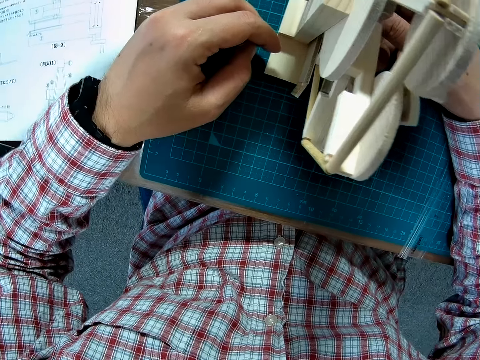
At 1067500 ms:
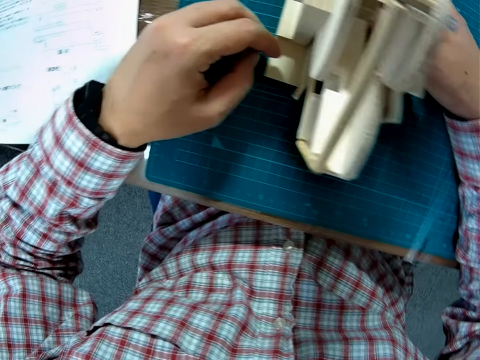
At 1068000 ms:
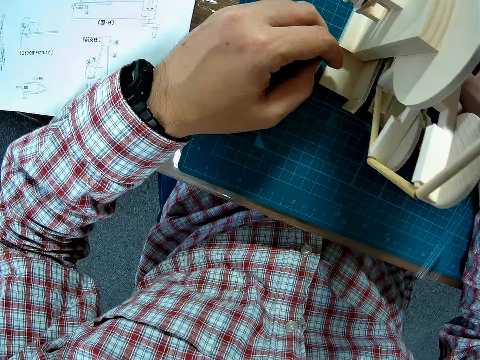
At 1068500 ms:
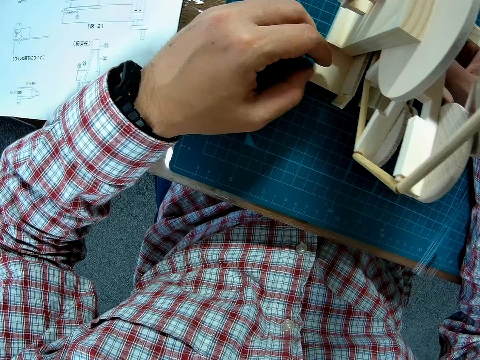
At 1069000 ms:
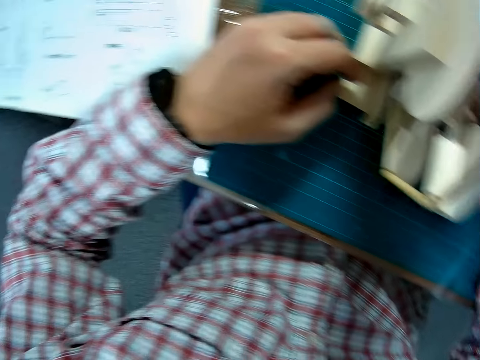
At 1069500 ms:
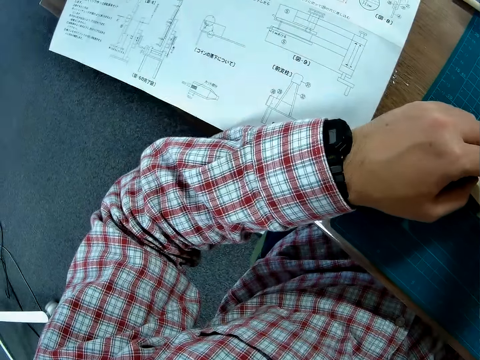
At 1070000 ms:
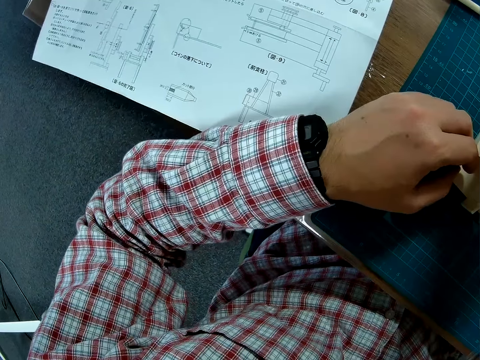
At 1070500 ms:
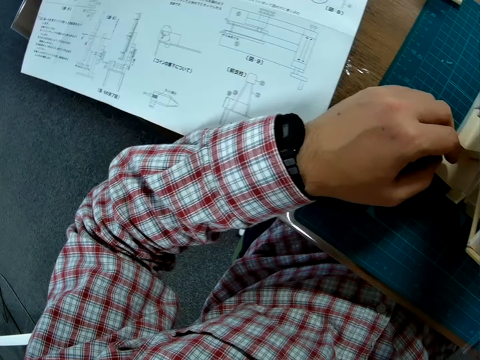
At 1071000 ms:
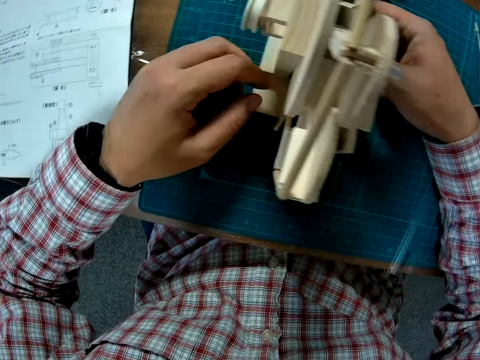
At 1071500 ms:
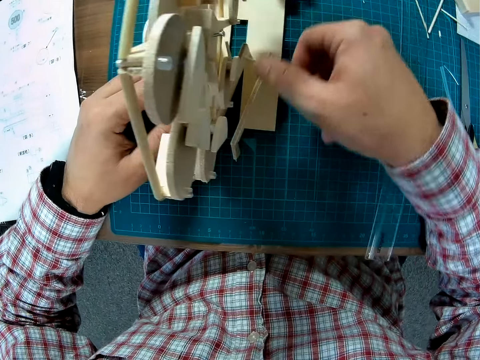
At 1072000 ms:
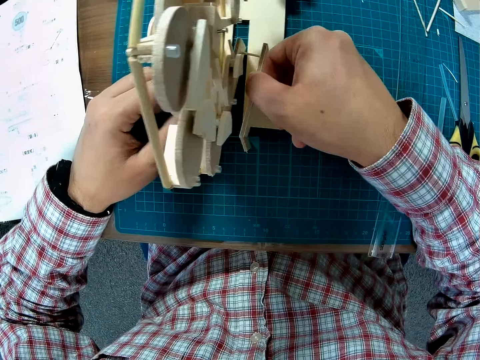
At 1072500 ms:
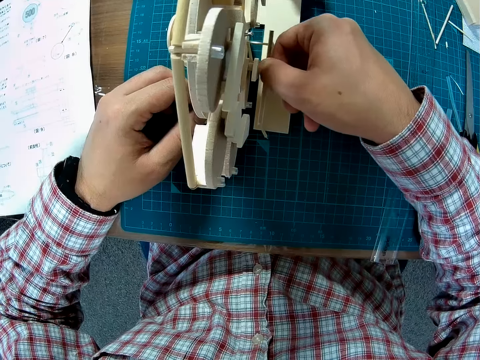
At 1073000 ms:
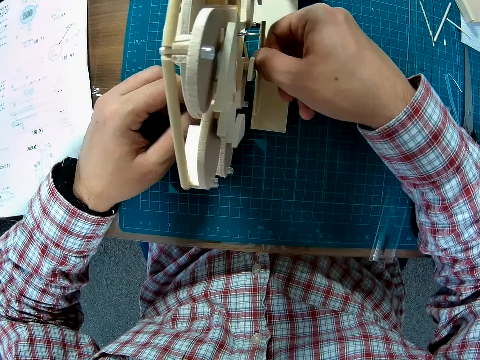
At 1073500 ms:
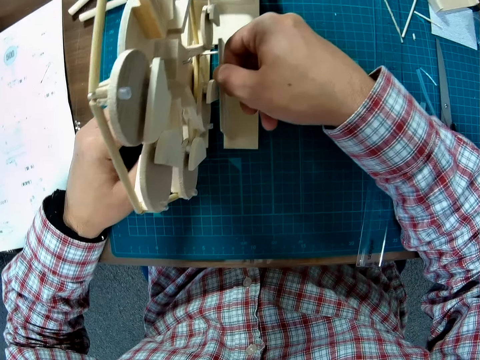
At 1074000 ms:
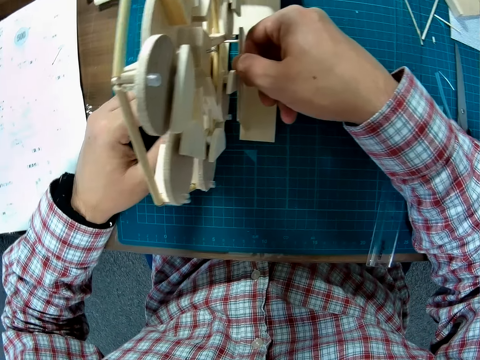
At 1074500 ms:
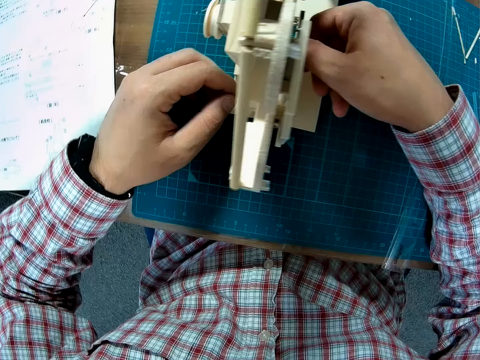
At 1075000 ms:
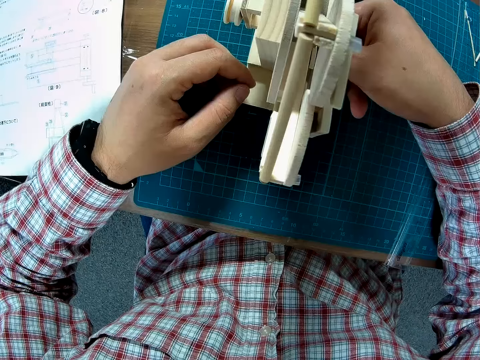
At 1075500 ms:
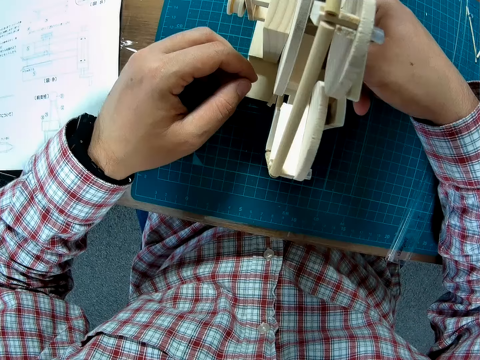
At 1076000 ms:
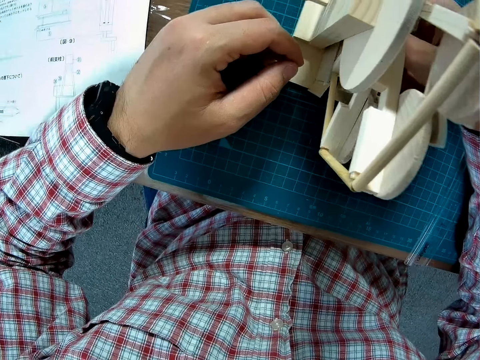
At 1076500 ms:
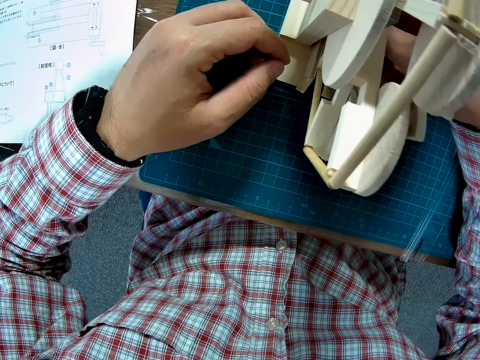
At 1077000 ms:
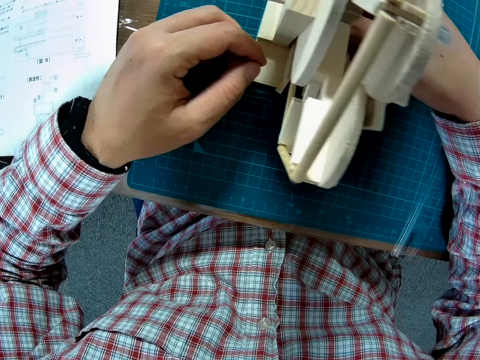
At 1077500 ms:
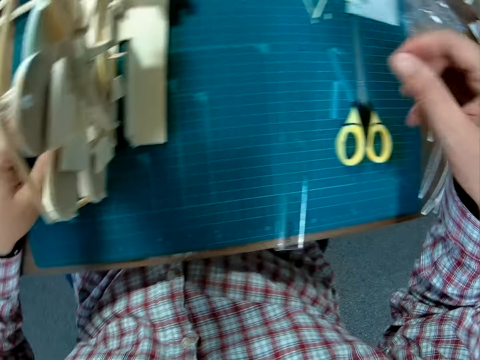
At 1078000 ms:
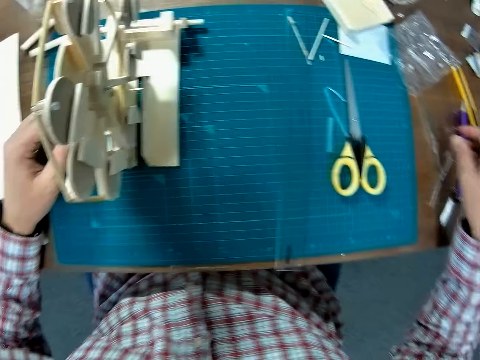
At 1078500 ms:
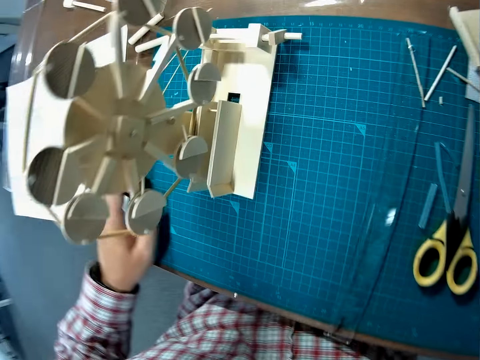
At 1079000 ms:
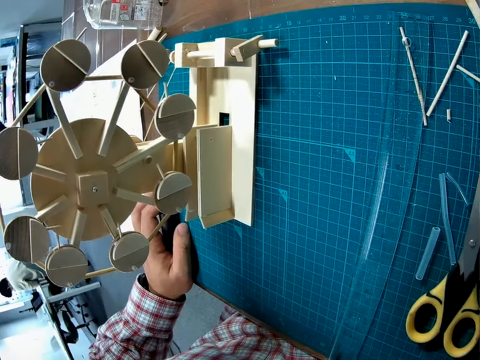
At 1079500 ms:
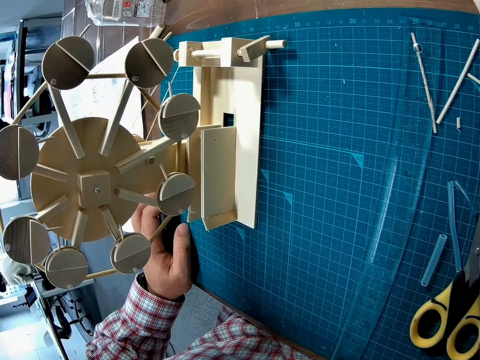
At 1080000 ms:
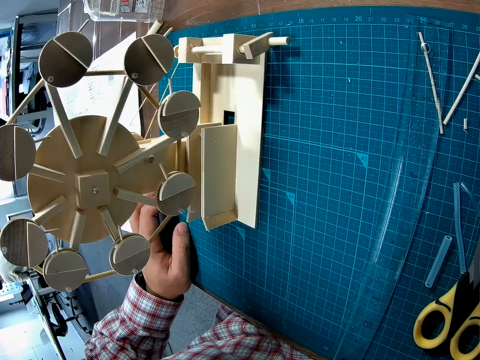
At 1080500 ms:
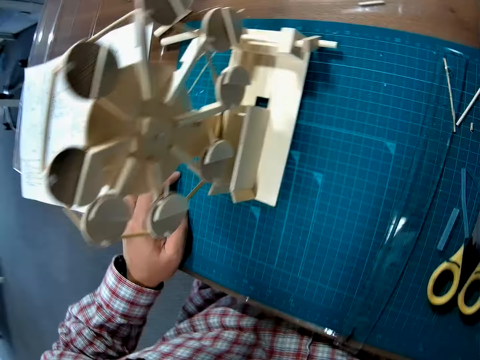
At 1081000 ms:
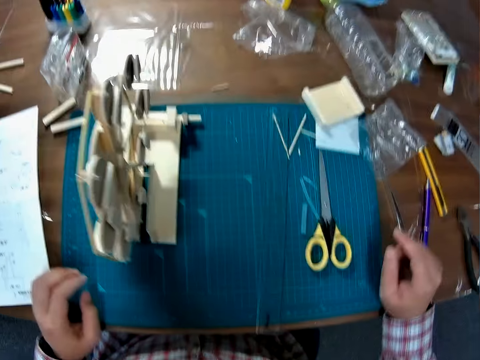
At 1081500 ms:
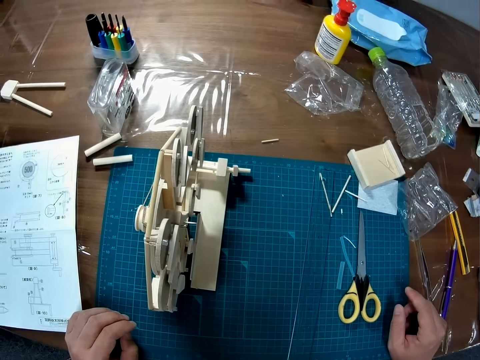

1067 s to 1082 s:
The camera wearer looks at the manual. They put the model piece on the Ferris wheel model. They look at the Ferris wheel model. They look at the Ferris wheel model again.

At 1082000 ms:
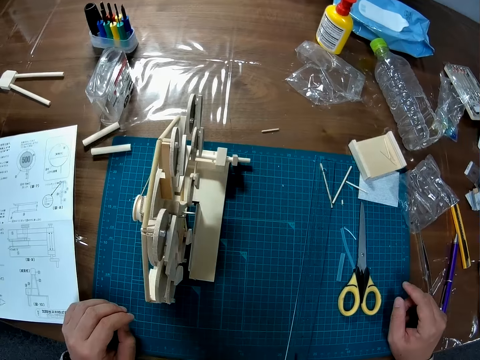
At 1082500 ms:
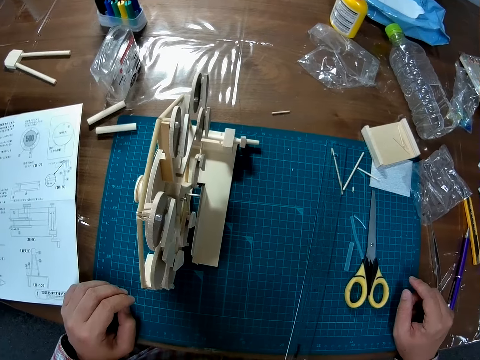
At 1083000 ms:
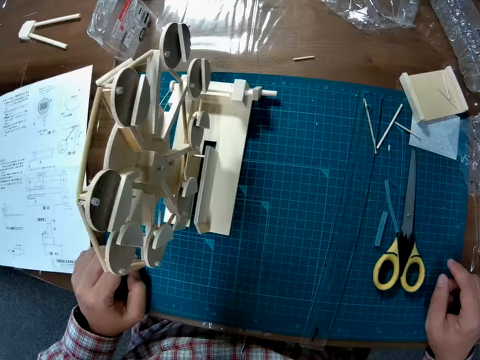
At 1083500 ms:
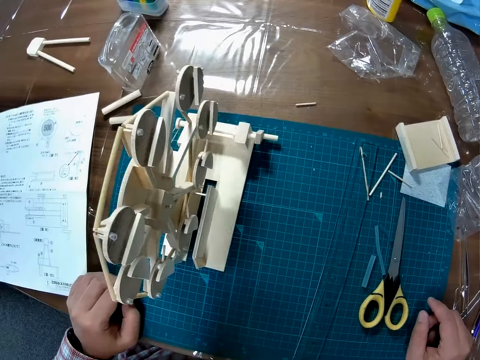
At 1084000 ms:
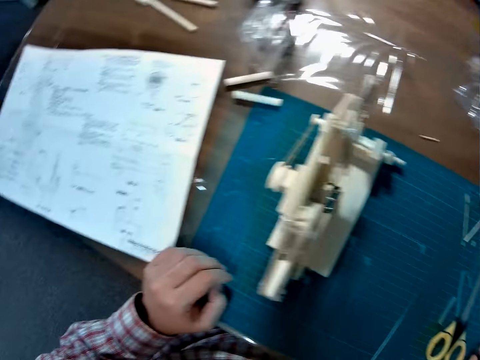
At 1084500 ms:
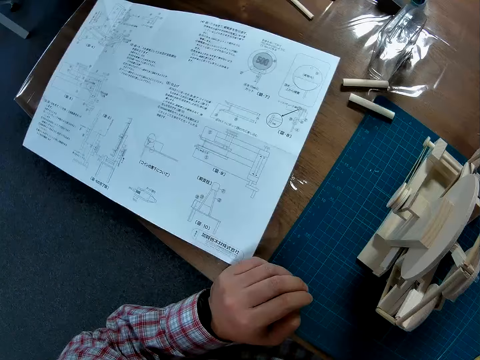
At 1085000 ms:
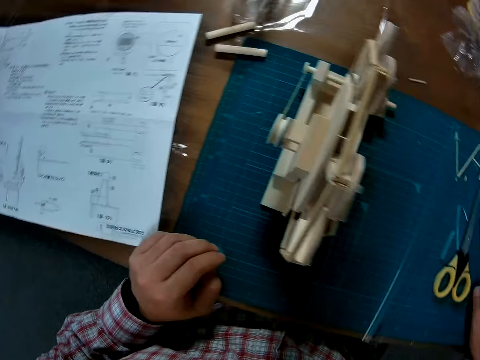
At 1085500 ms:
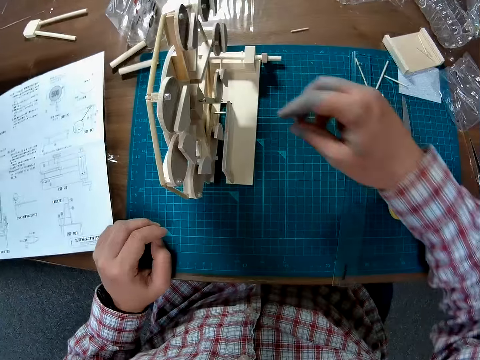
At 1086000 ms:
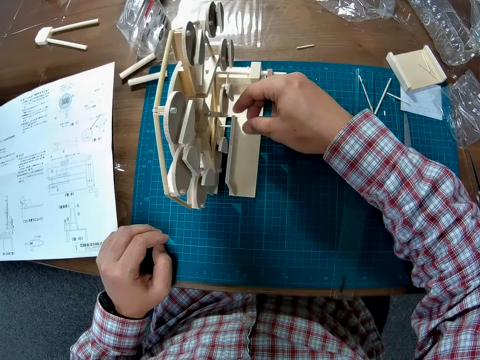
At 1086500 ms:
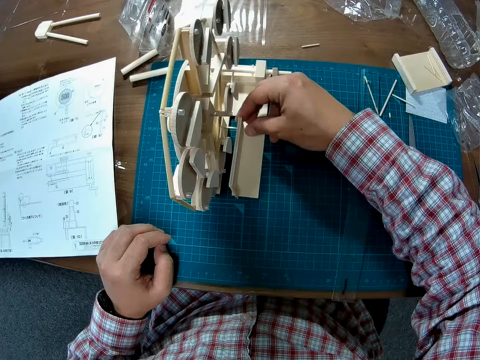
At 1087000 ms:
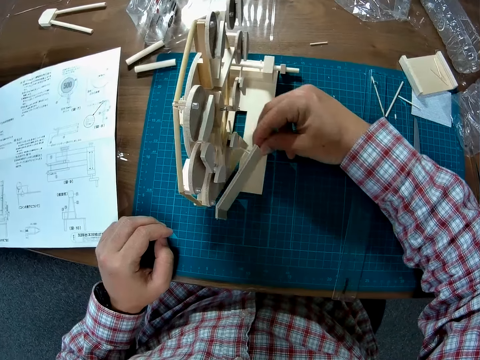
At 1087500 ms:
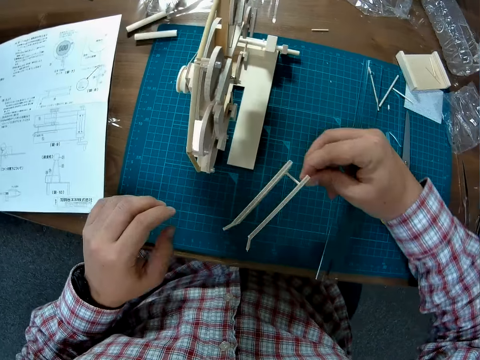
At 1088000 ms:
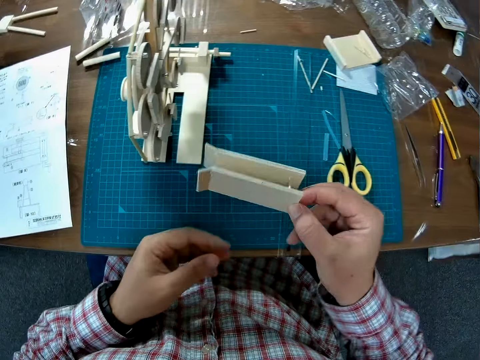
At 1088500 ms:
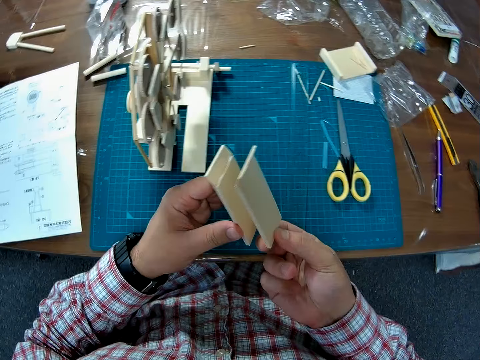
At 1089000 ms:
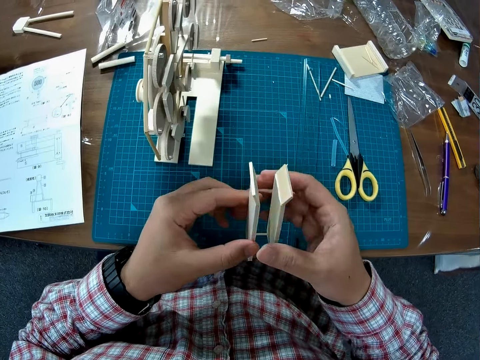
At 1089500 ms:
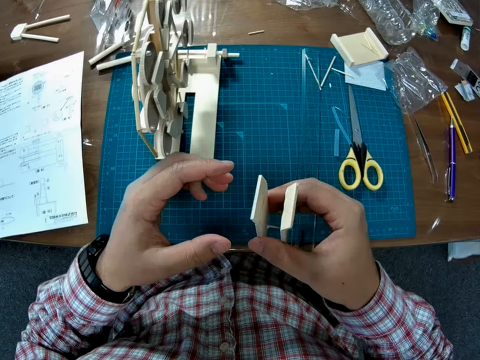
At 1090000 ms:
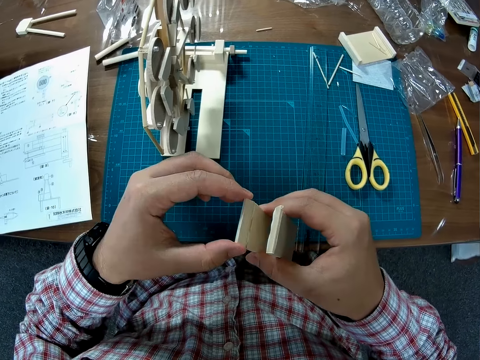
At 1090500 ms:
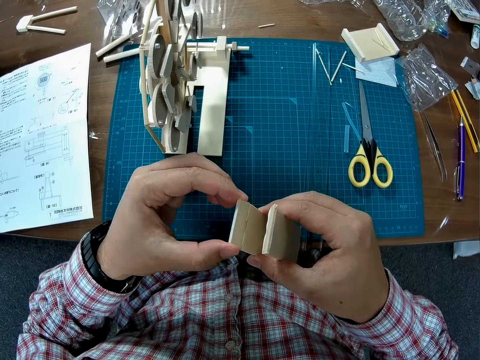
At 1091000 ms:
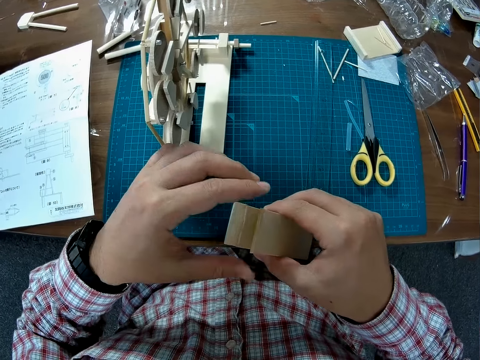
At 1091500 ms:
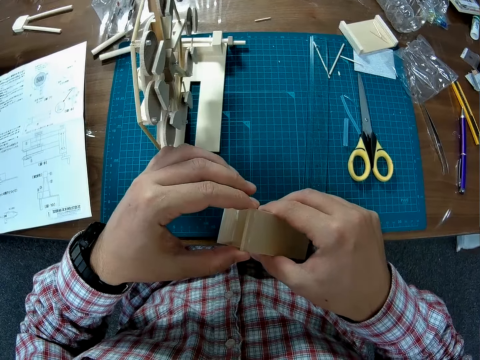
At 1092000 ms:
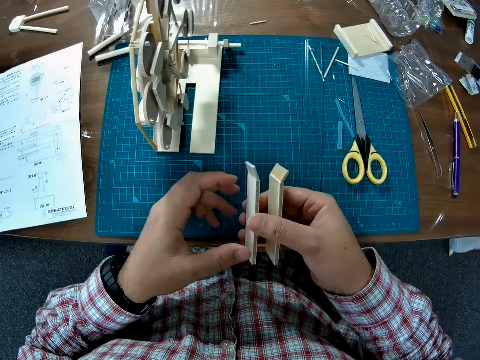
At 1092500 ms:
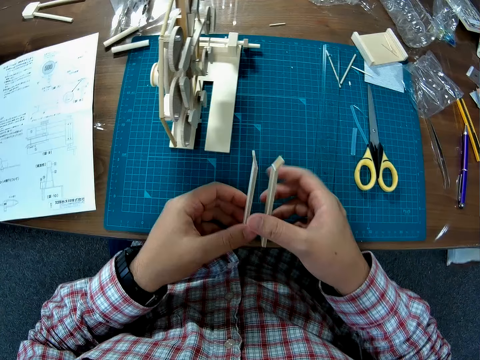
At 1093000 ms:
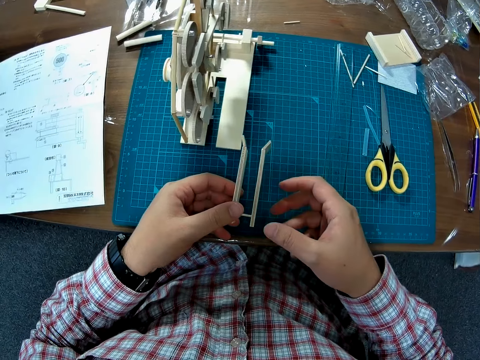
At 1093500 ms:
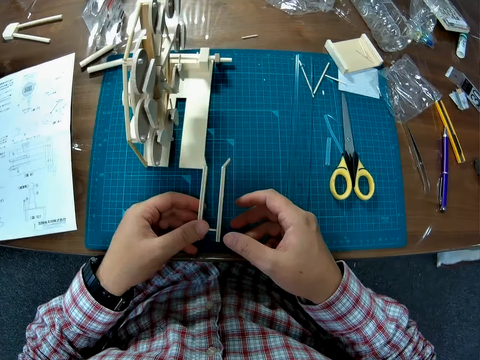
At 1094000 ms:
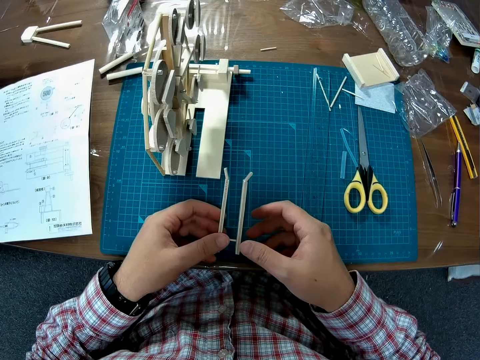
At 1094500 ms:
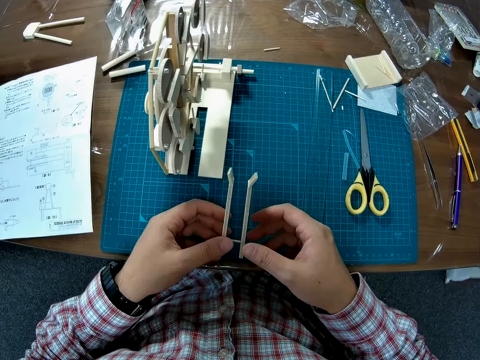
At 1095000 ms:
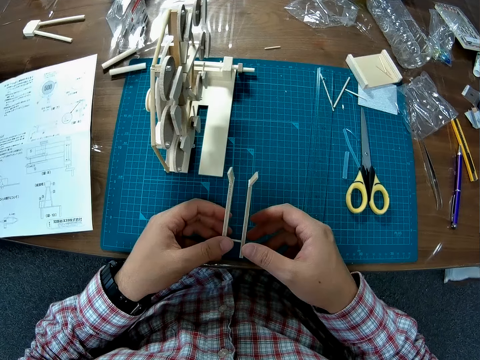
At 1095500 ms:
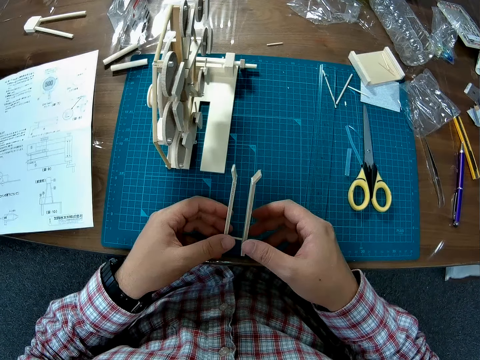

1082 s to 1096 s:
The camera wearer looks at the manual. They remove the model piece or piece of wood from the Ferris wheel model. They pass the model piece to the left hand. They pass the model piece to the right hand. They touch the model piece. They adjust the piece of wood. They pass the model piece to the left hand. They look at the model piece.
